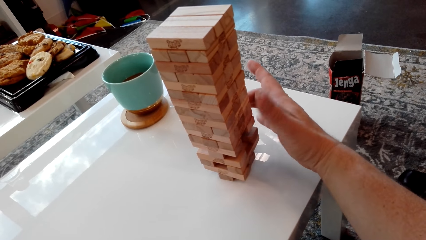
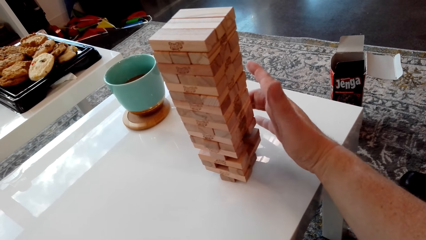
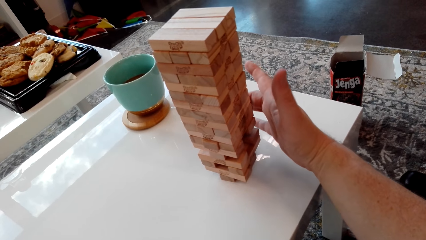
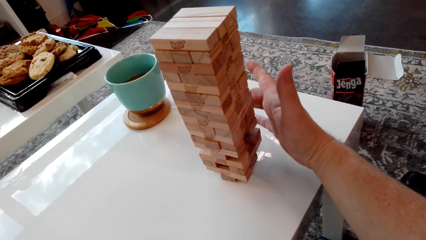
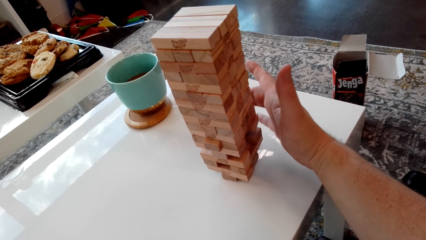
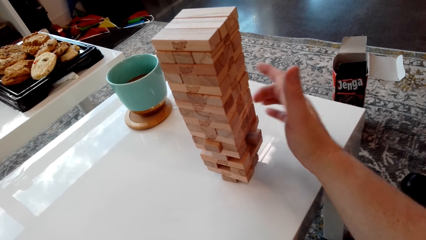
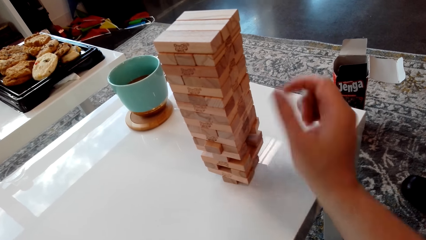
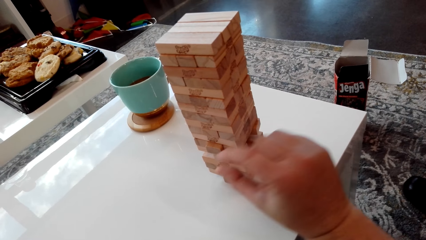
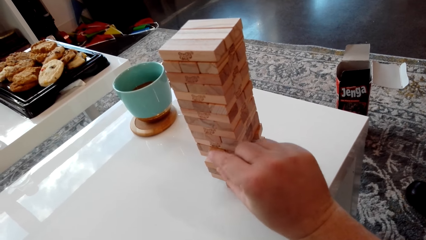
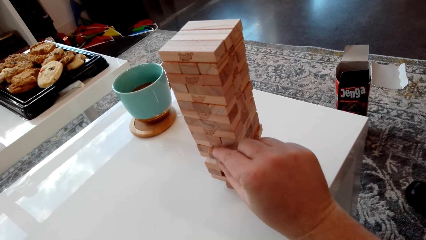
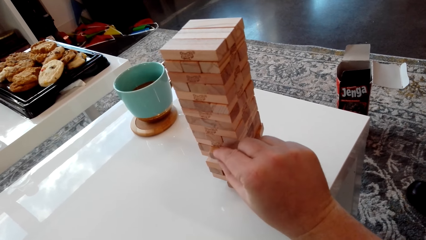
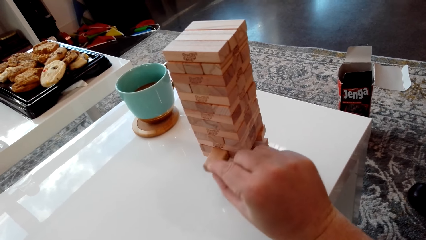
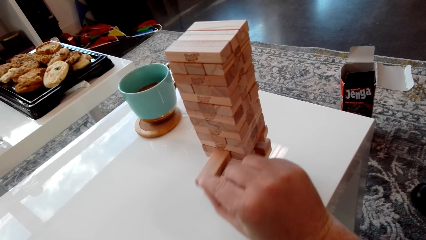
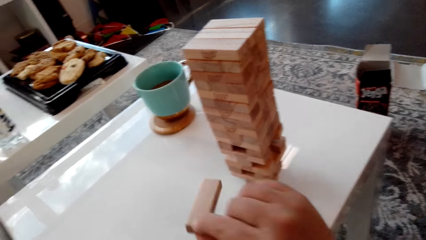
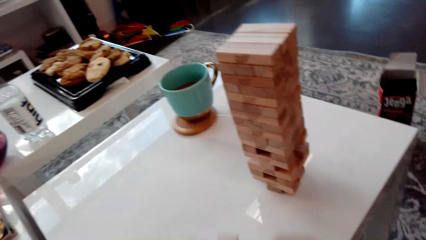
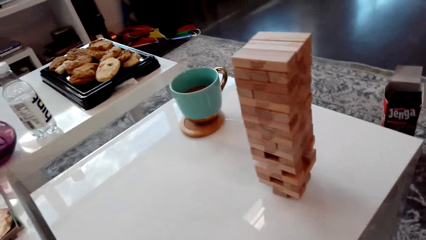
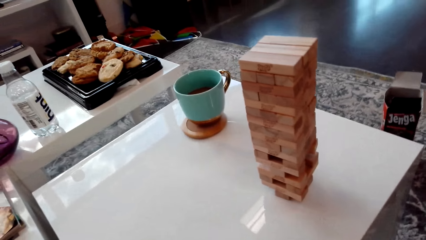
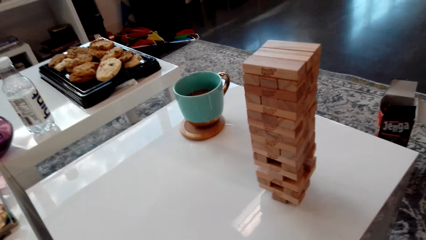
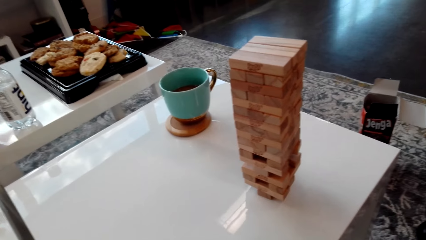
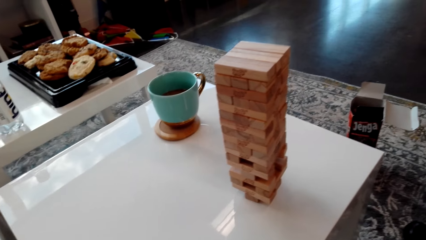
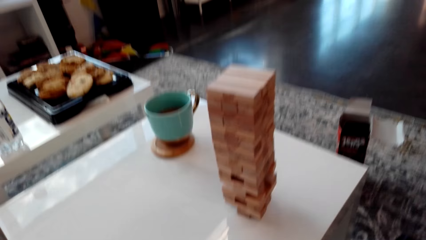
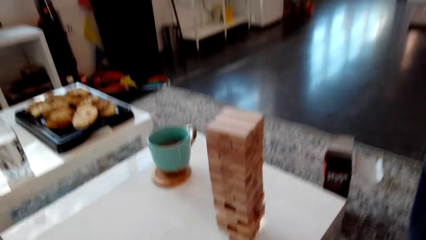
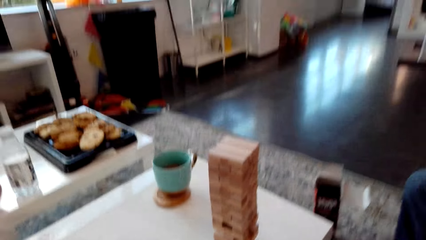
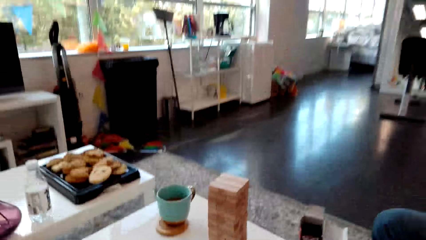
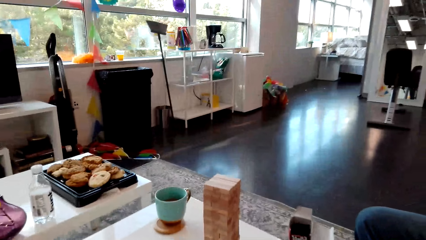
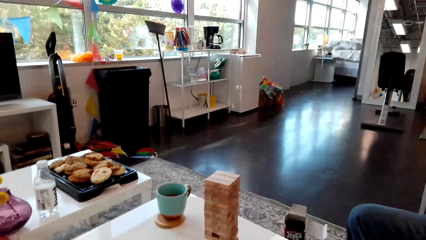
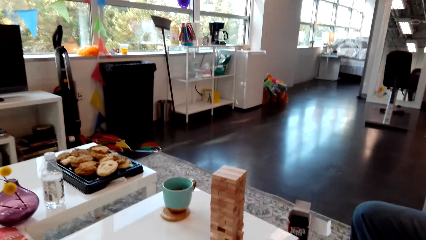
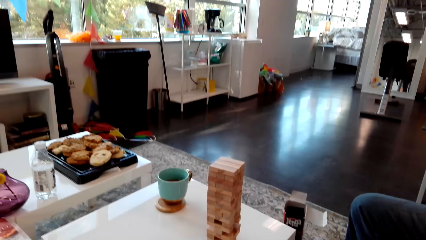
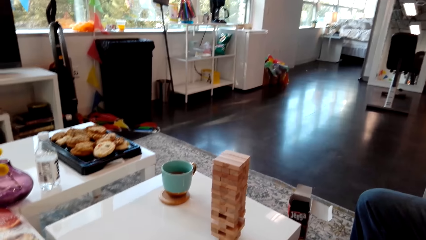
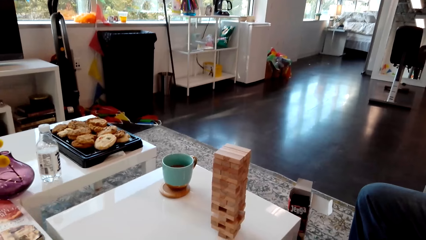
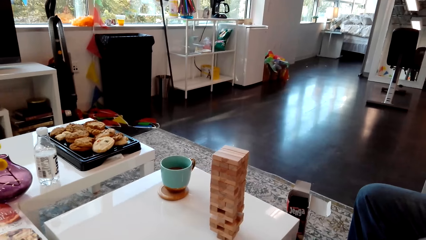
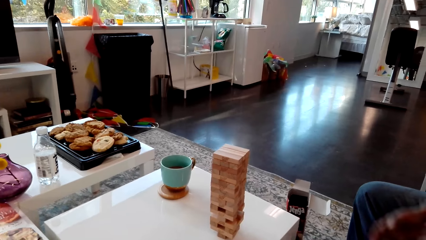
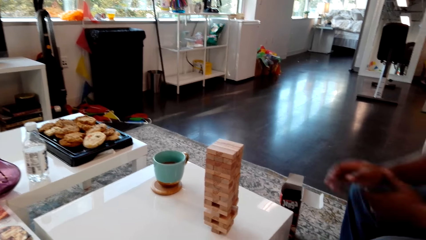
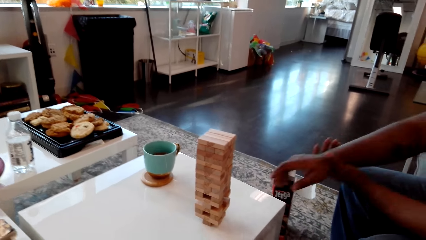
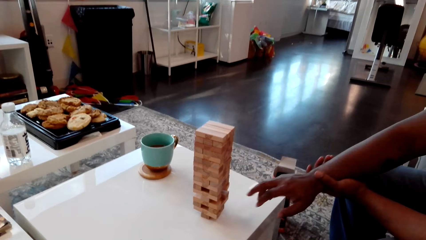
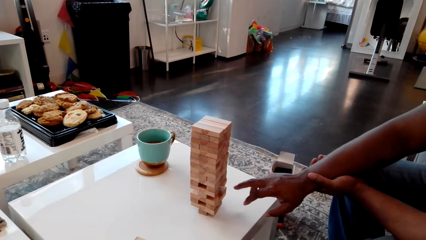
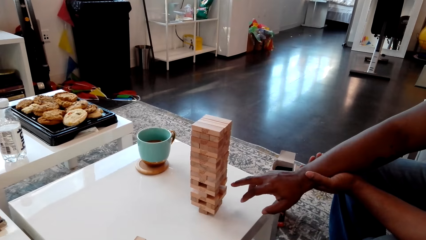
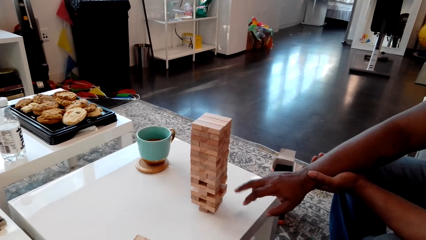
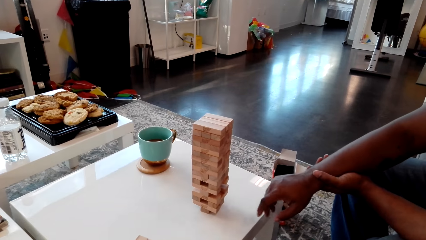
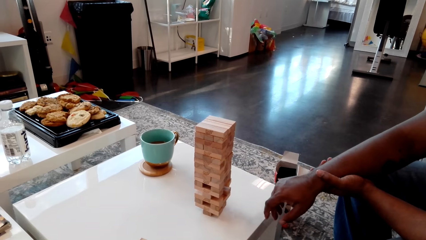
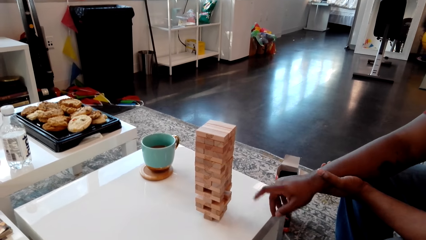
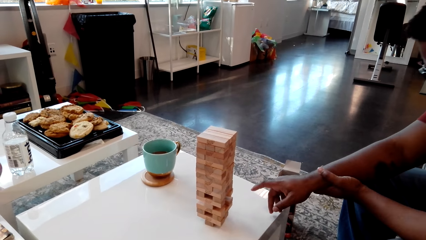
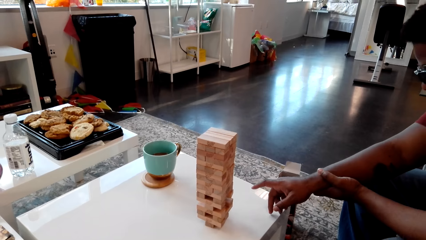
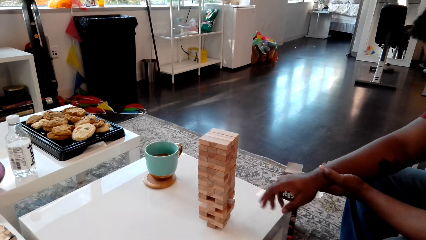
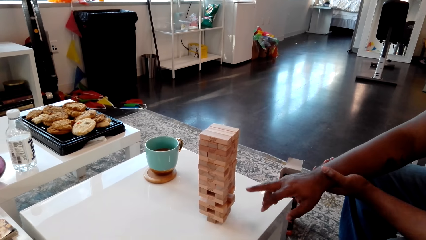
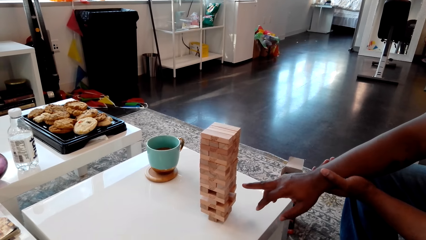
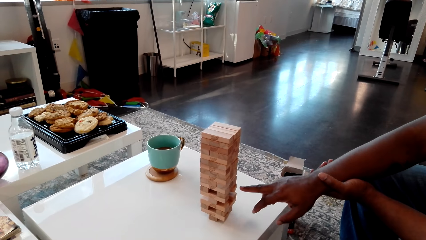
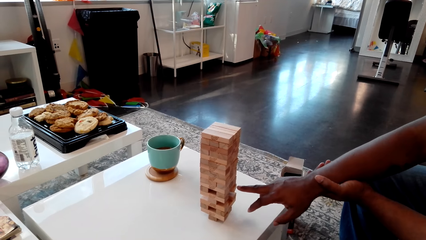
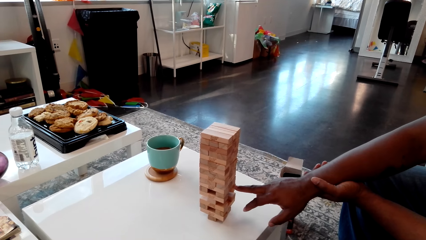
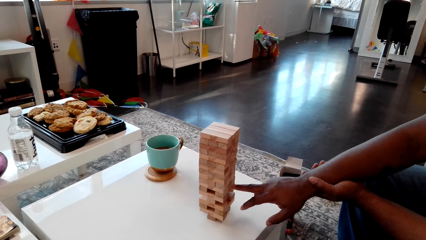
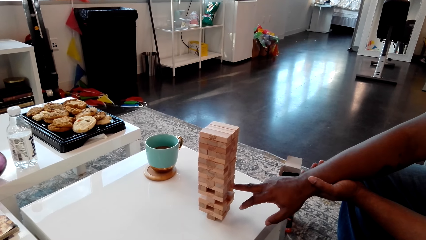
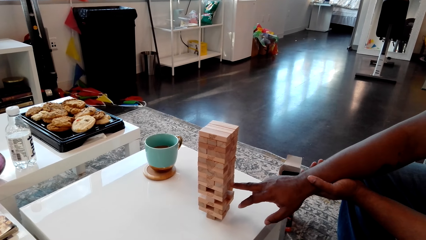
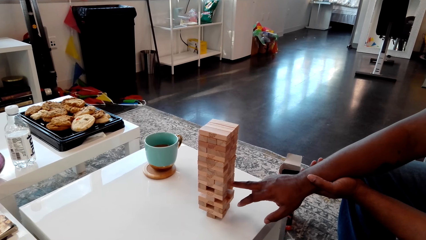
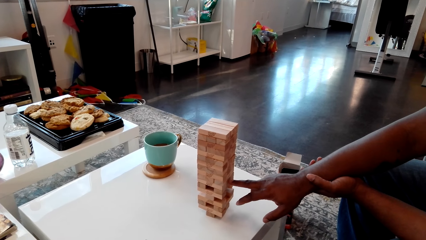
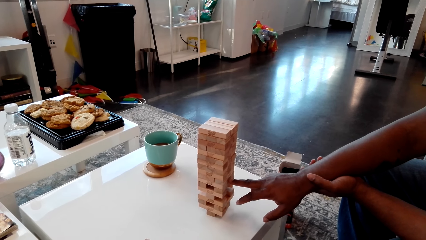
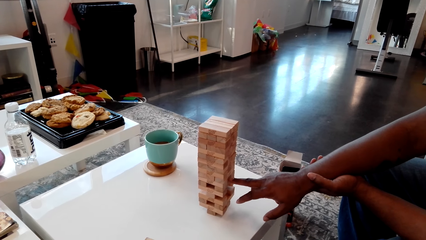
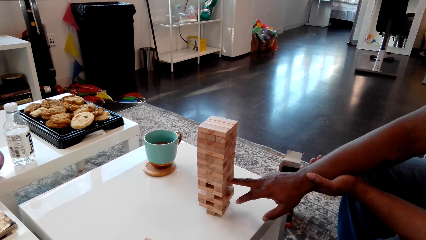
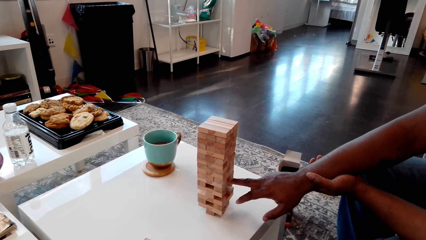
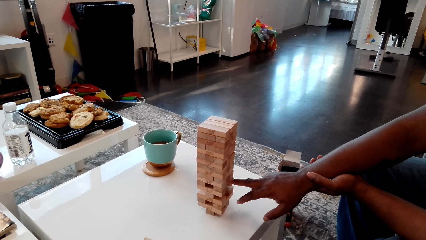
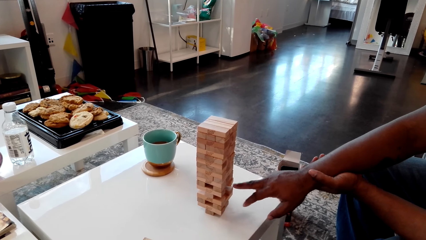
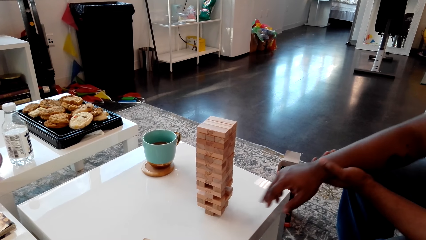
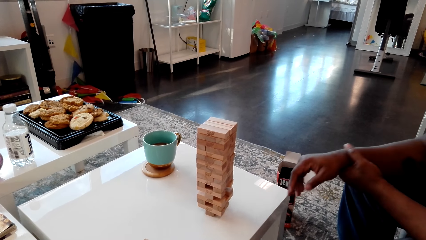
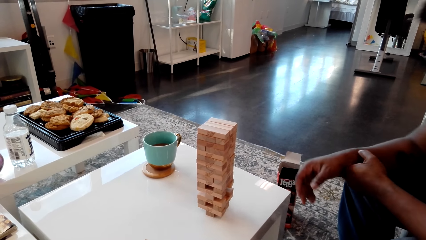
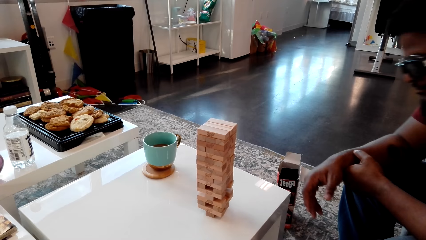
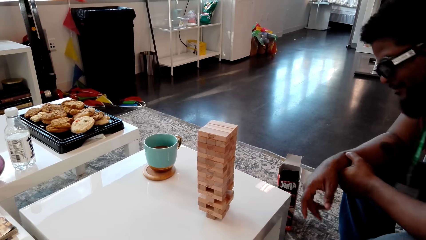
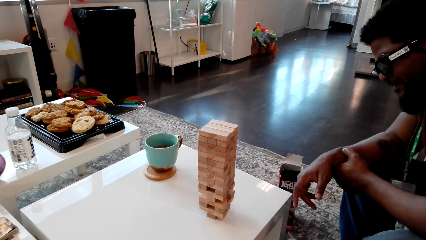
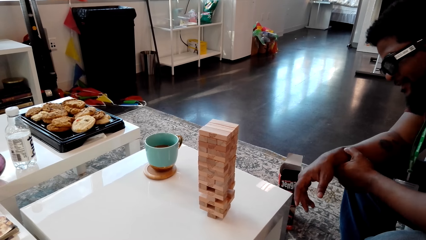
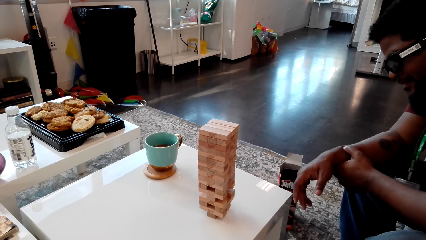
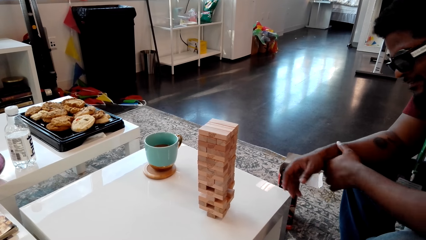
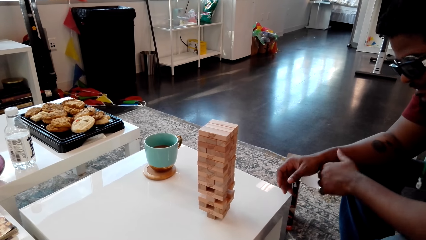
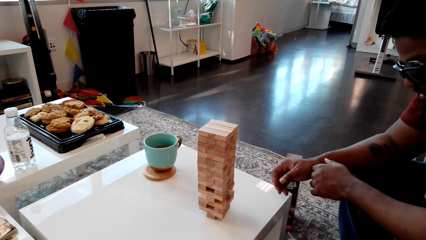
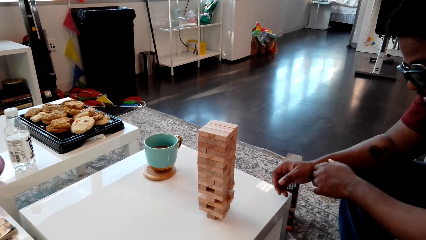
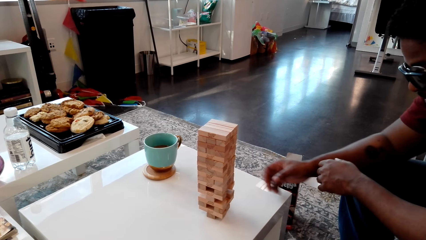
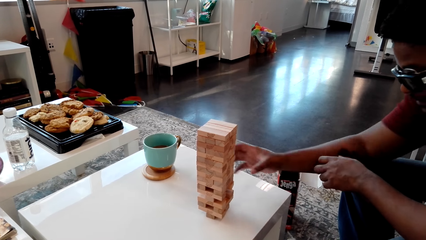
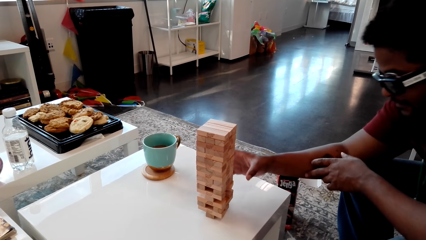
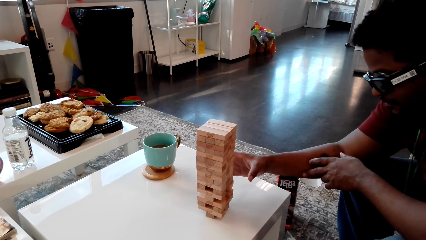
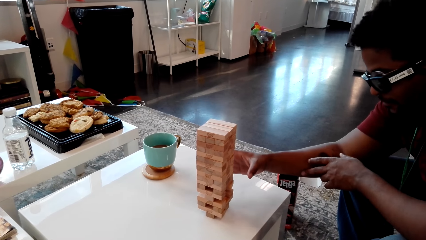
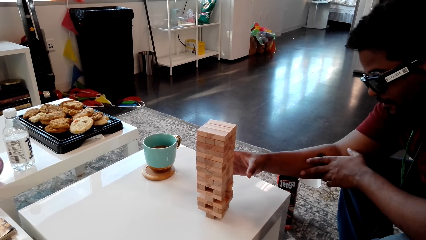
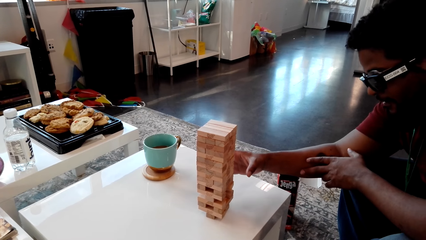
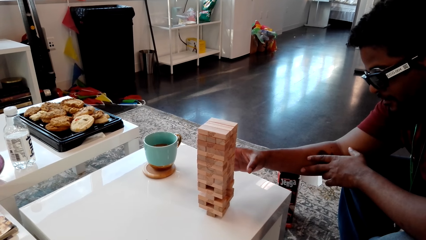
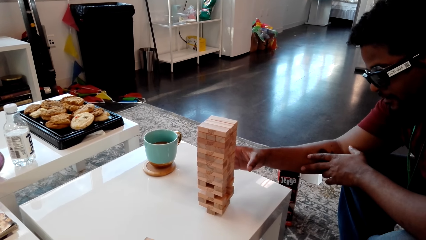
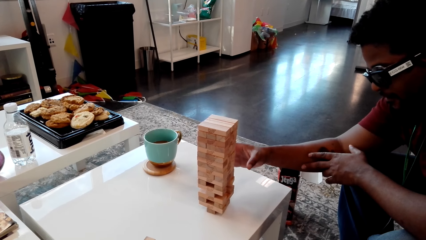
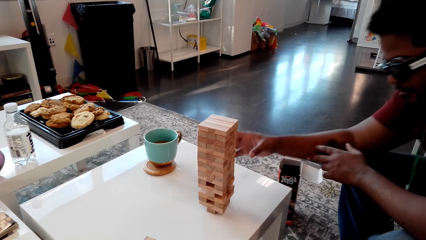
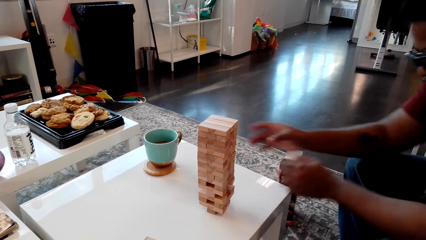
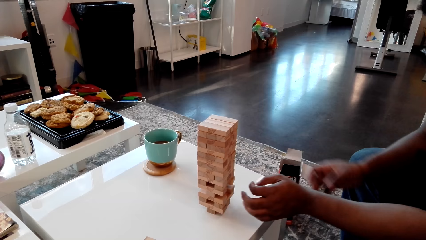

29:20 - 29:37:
The camera wearer removes the giant tumbling block from the tower.
